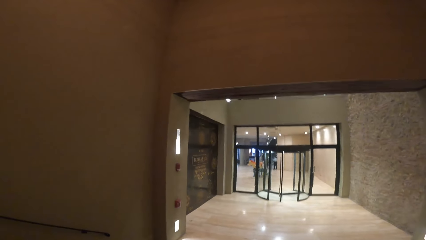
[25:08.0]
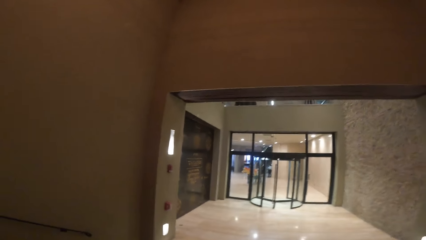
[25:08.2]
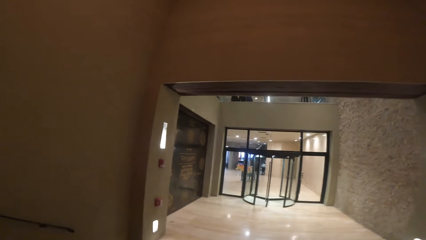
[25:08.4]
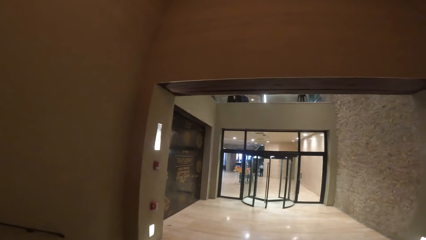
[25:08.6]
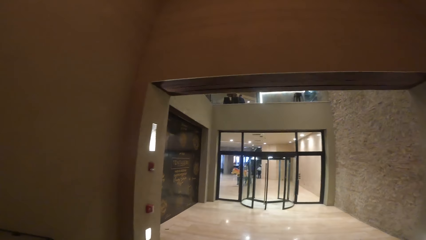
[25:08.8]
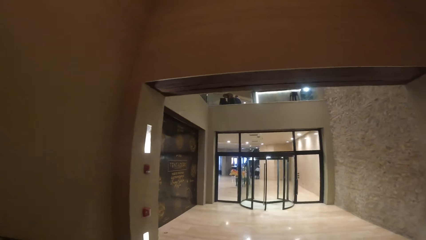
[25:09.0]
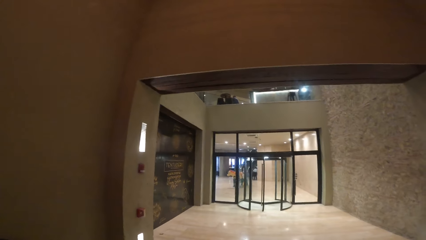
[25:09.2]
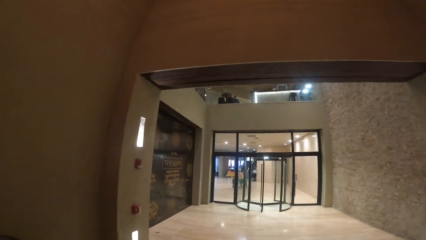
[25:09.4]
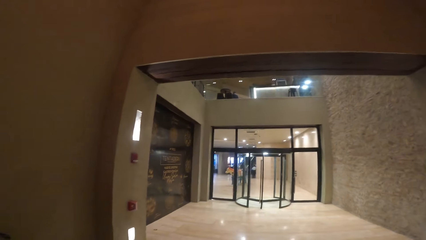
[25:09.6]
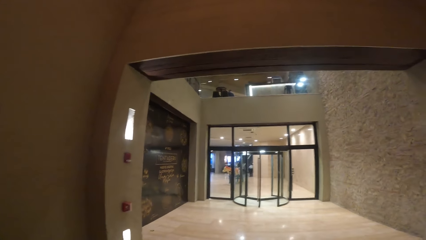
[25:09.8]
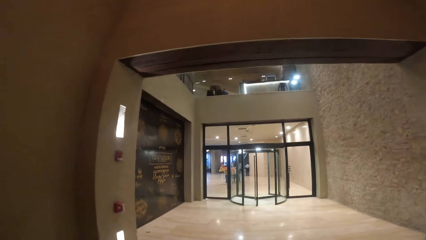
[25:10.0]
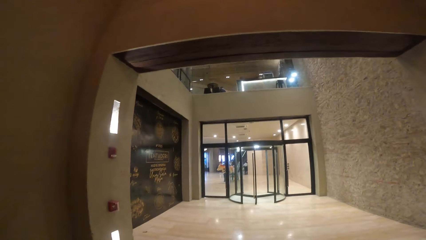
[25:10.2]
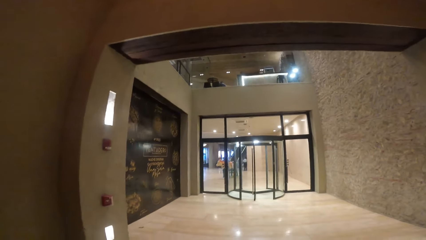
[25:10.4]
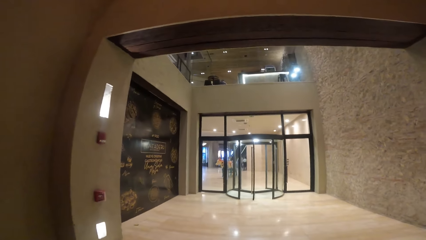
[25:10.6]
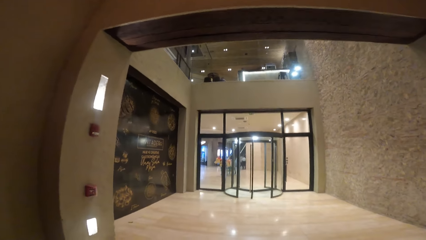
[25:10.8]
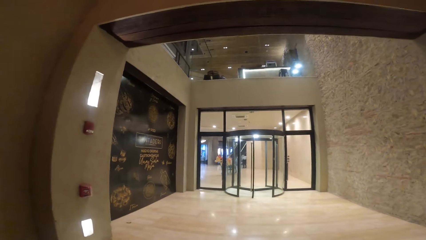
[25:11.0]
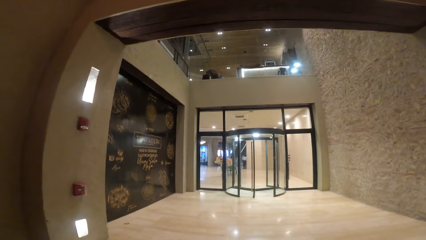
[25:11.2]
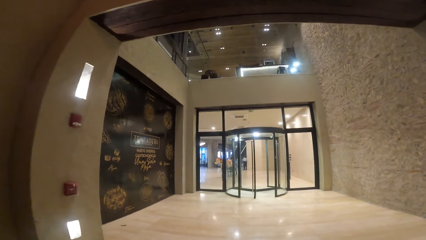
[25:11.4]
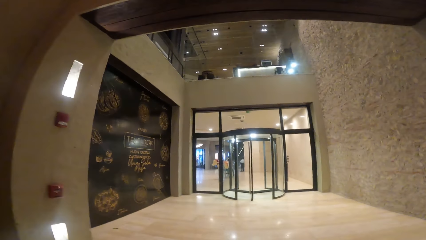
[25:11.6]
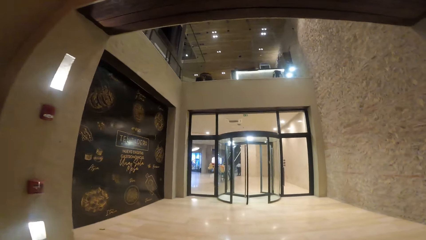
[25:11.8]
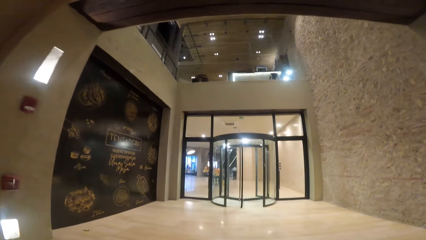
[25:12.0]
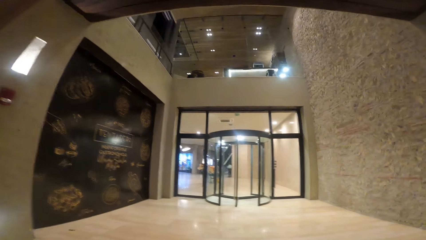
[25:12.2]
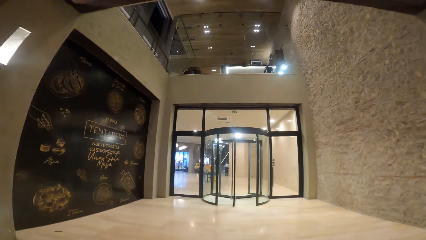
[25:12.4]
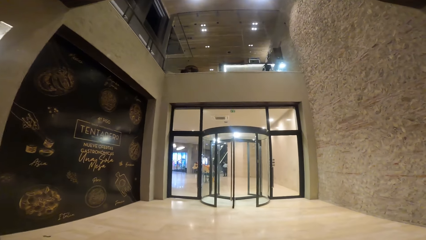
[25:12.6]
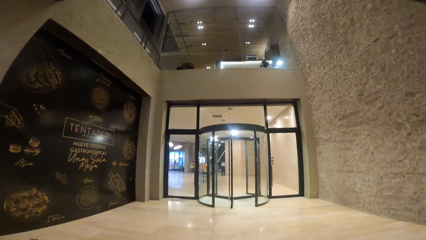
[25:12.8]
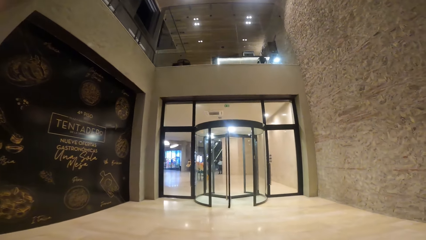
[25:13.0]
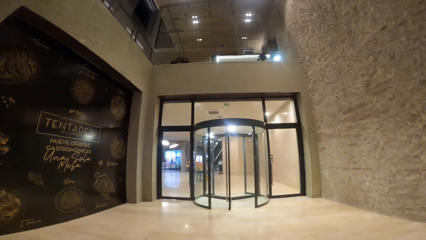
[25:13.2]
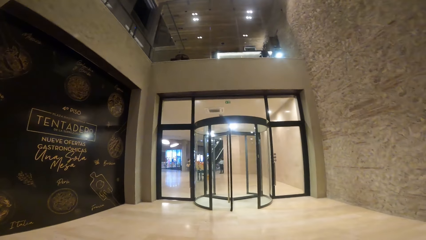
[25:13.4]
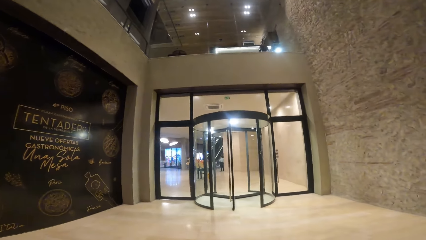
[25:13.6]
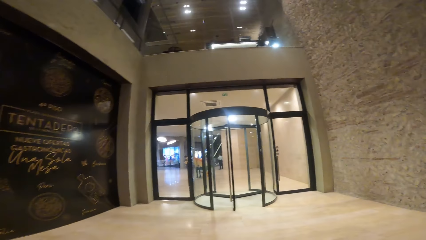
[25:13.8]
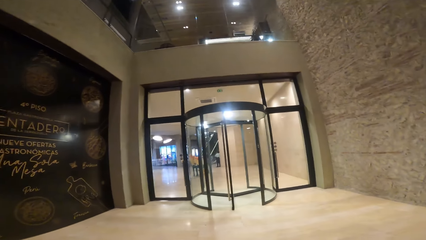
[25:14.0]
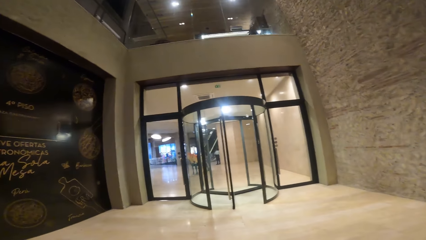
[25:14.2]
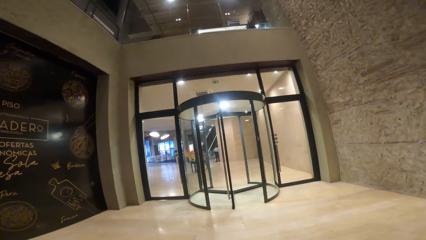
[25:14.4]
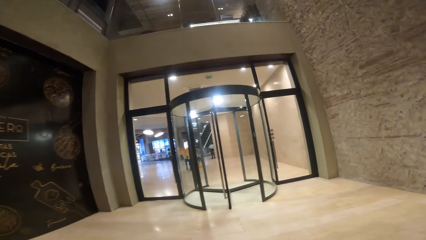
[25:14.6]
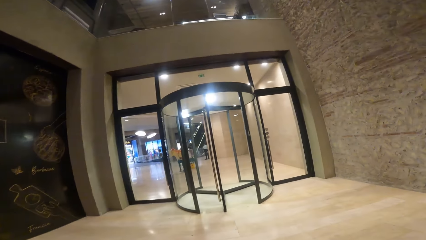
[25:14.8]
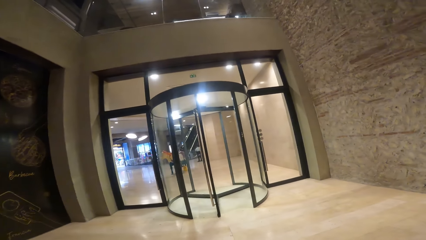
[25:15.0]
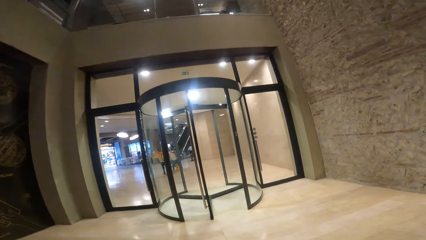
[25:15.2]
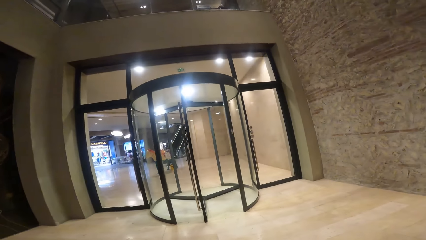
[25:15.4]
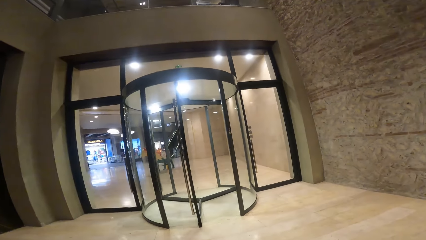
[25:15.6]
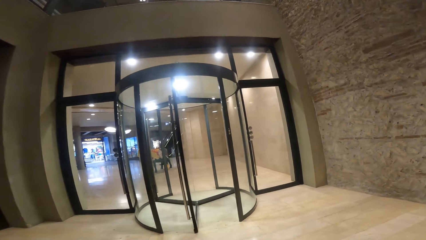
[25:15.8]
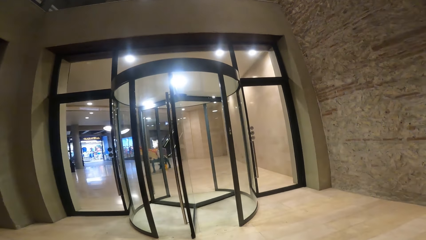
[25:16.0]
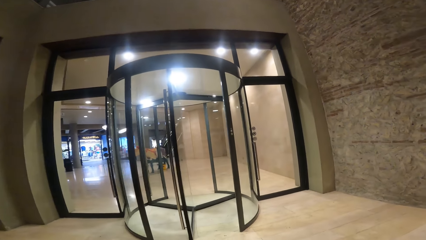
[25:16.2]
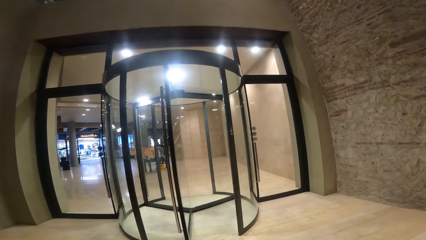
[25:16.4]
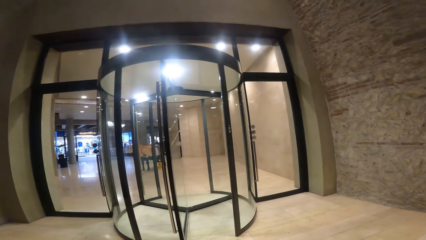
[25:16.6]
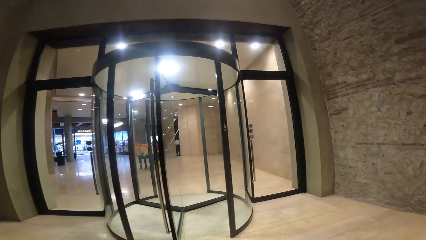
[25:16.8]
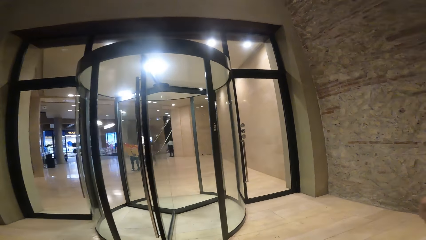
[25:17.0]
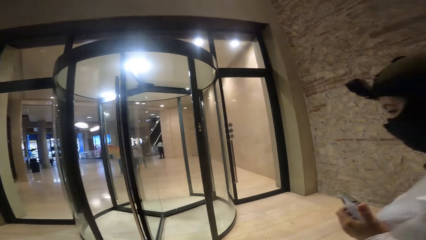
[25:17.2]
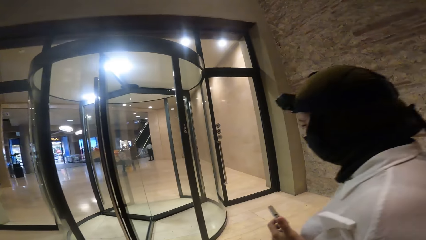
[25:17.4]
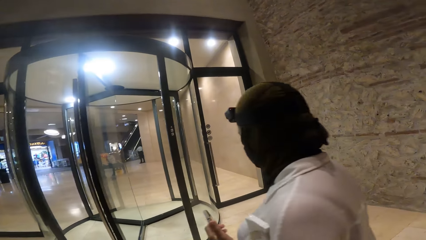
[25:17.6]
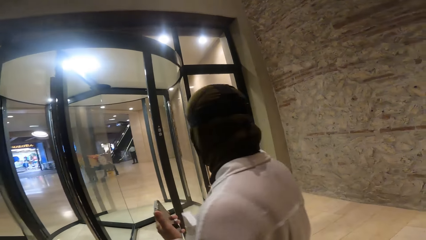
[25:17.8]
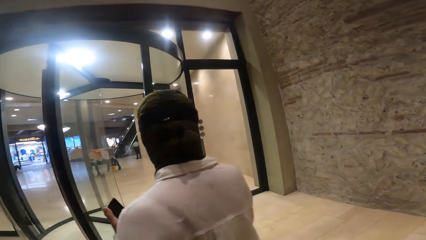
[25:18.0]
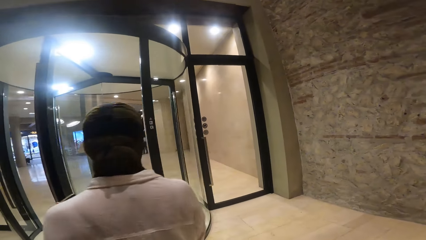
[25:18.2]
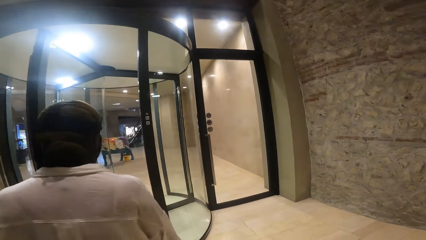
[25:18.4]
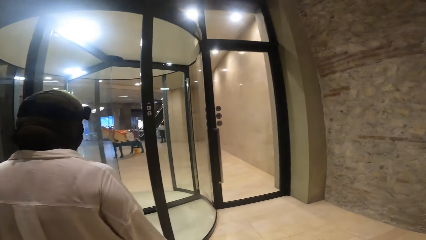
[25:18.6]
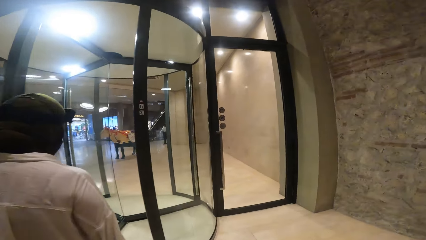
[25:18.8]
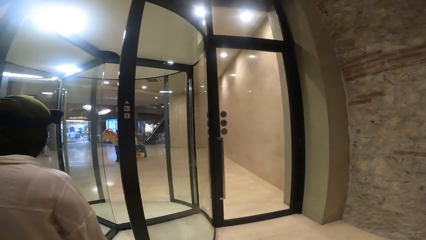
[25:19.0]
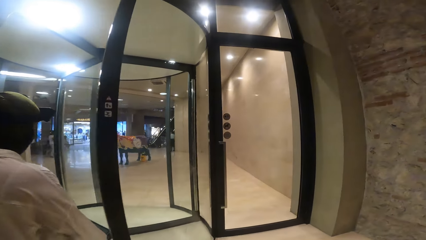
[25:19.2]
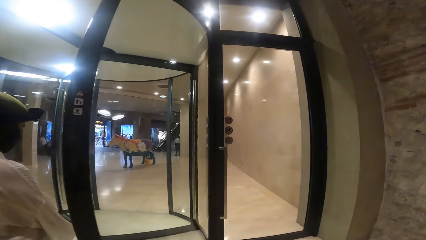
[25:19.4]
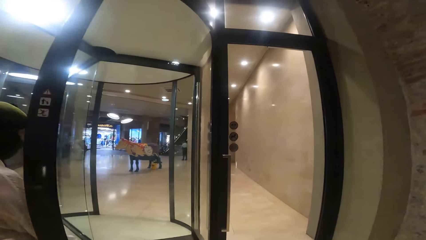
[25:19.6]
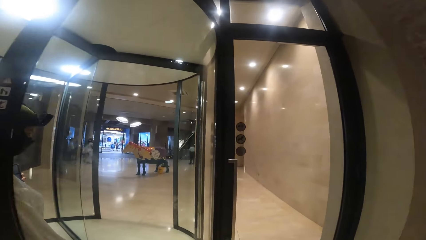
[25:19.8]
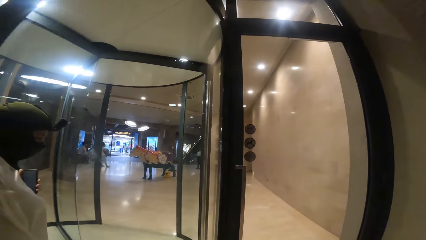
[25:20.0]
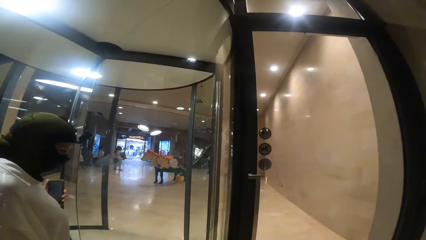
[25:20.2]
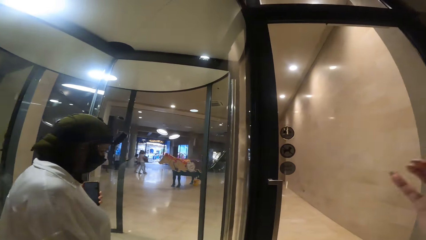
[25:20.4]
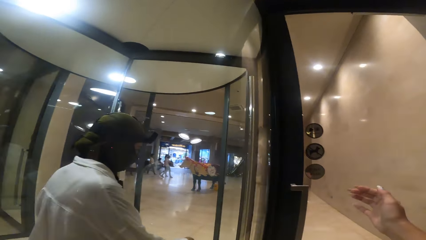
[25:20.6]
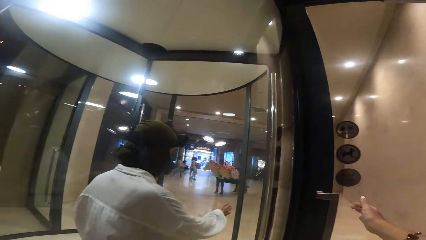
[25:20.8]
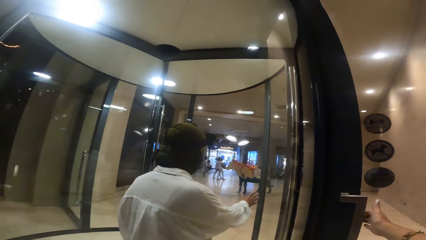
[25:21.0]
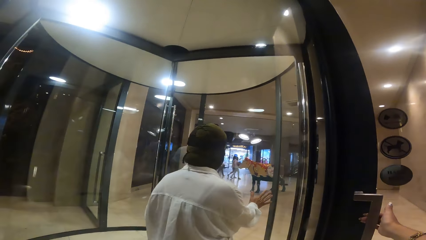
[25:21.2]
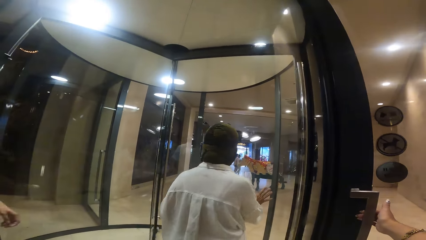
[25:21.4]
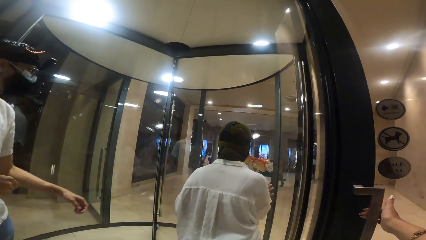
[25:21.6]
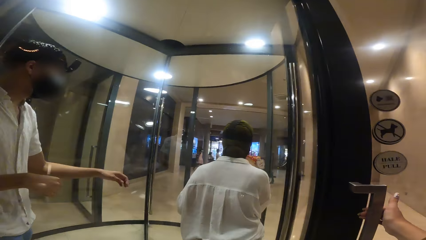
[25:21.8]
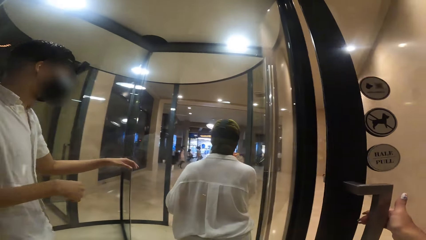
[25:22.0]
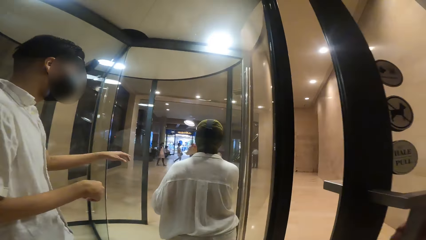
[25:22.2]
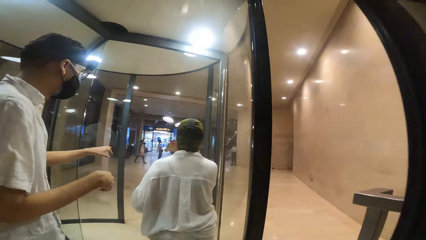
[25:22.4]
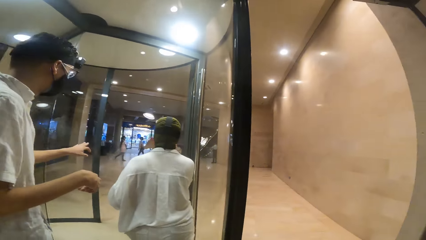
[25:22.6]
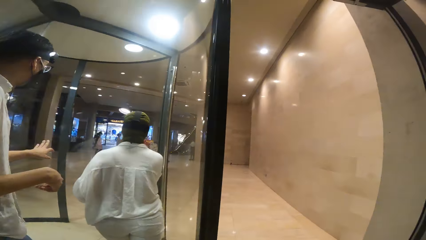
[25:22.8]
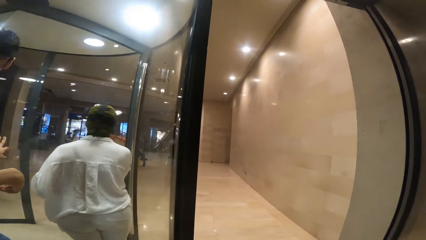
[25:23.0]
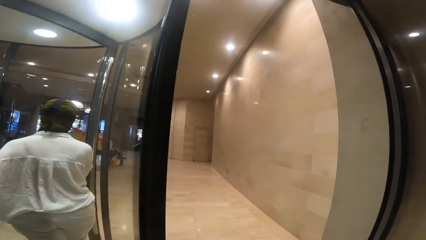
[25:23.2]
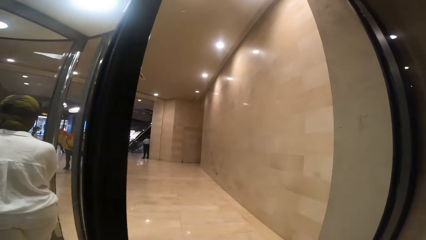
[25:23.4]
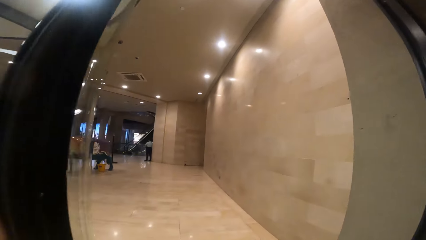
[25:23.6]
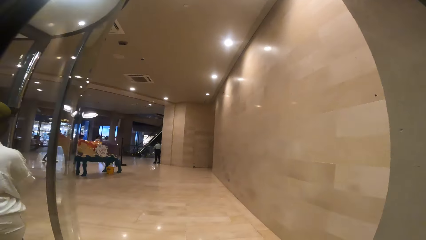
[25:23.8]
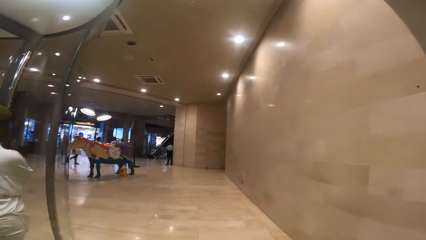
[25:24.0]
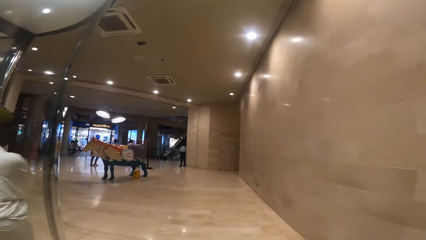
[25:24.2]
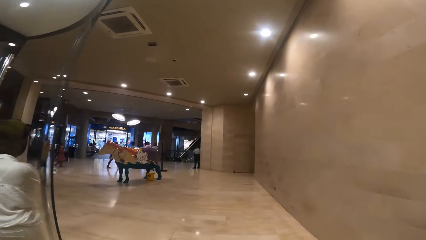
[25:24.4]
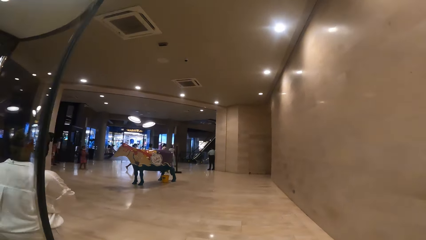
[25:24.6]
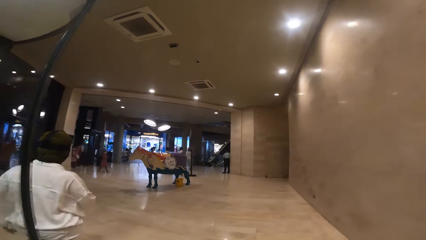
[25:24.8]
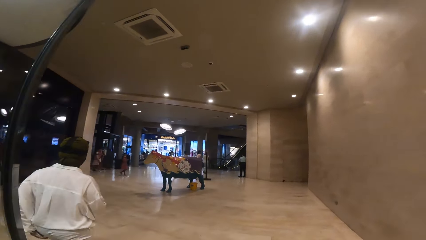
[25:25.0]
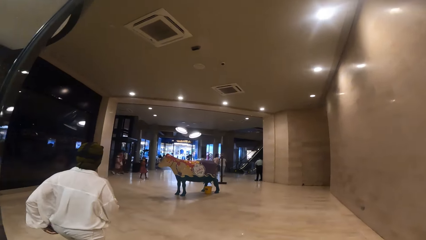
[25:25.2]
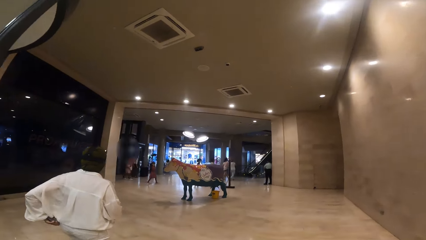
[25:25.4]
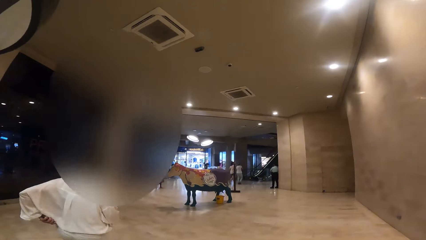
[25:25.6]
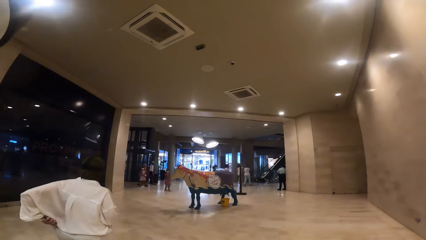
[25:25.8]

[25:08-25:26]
The camera wearer opens a door of a shopping mall with her right hand. The woman pushes a door with her right hand into the shopping mall. The camera wearer walks around.
